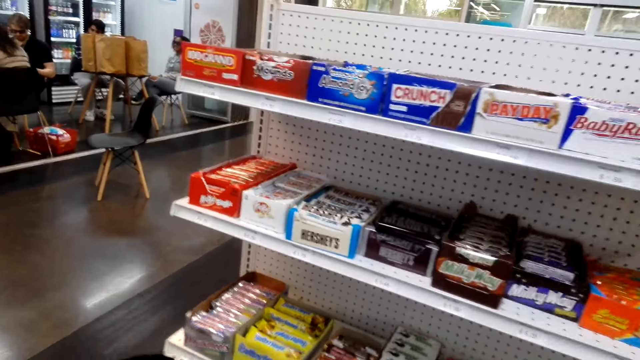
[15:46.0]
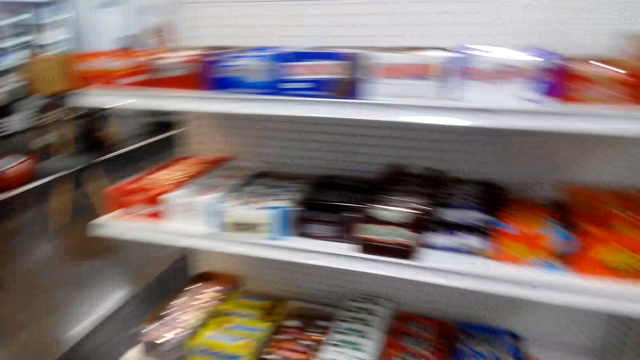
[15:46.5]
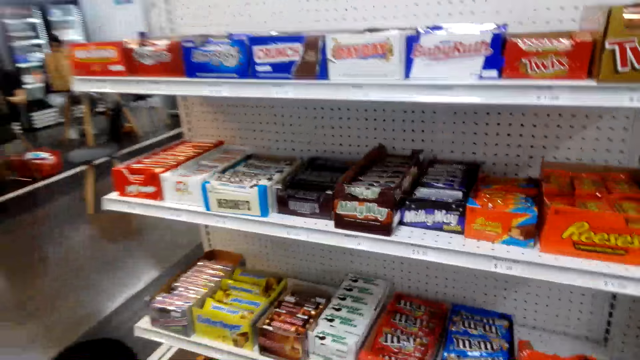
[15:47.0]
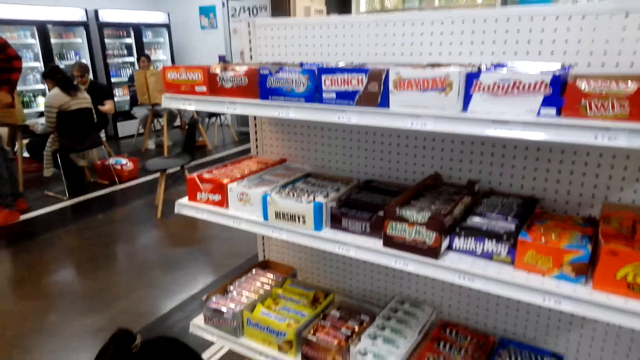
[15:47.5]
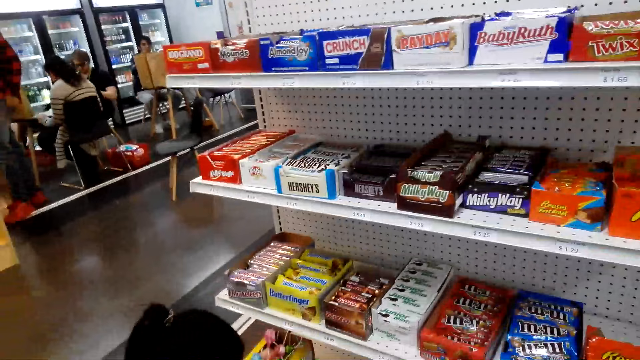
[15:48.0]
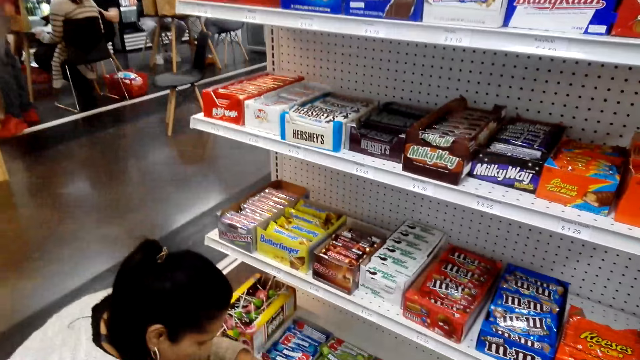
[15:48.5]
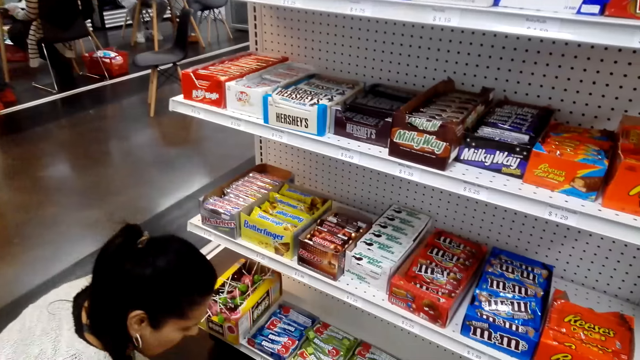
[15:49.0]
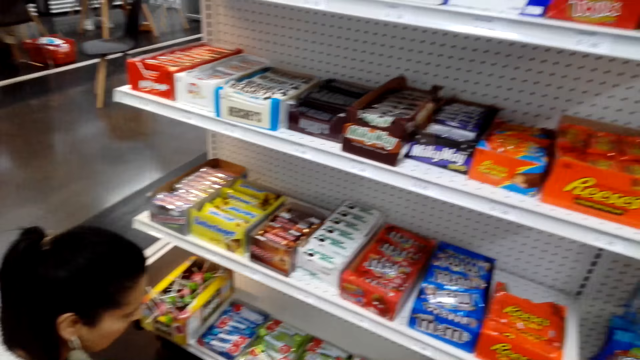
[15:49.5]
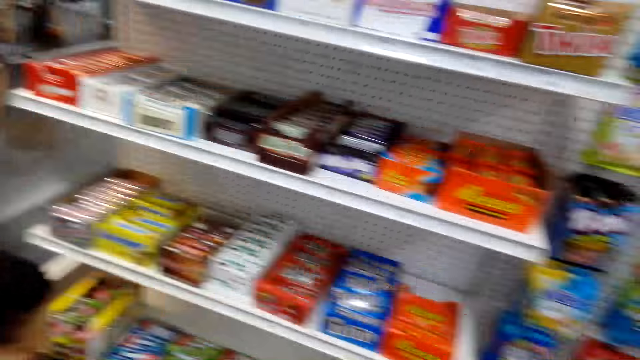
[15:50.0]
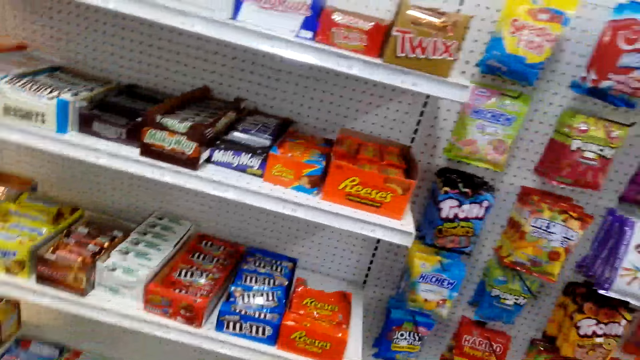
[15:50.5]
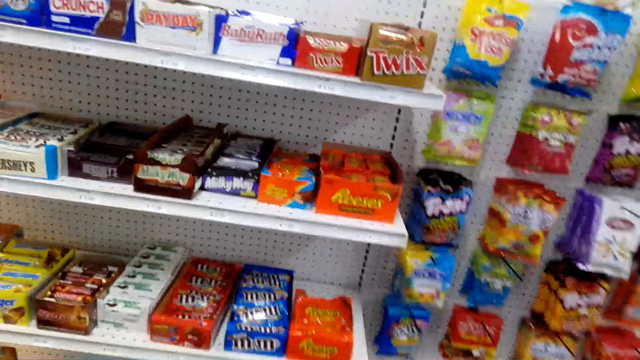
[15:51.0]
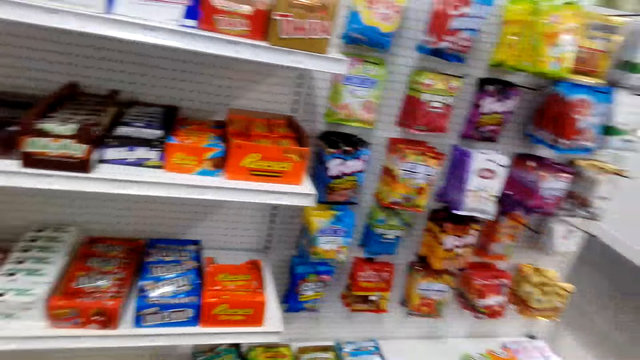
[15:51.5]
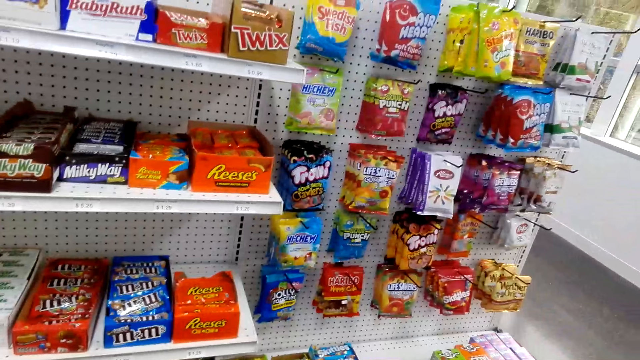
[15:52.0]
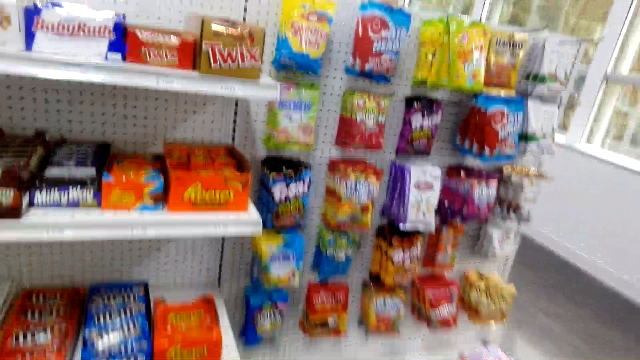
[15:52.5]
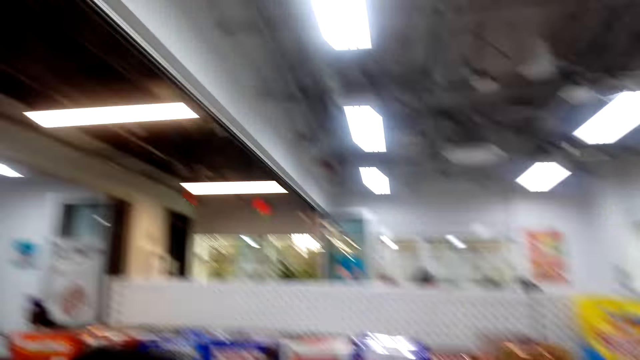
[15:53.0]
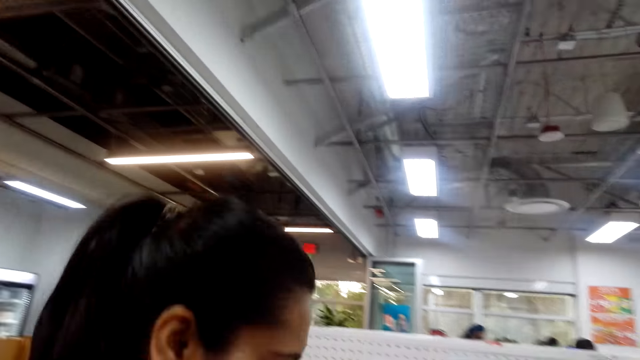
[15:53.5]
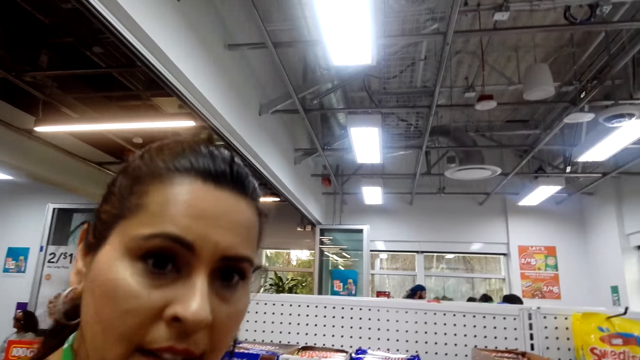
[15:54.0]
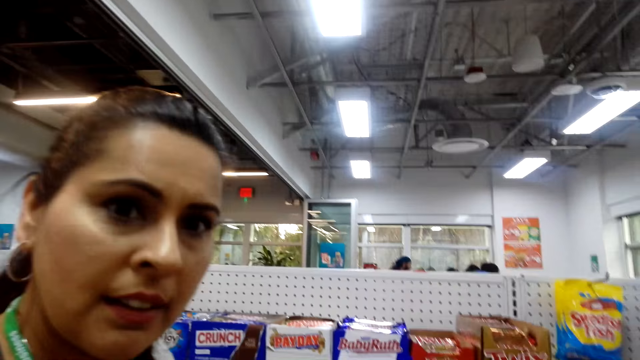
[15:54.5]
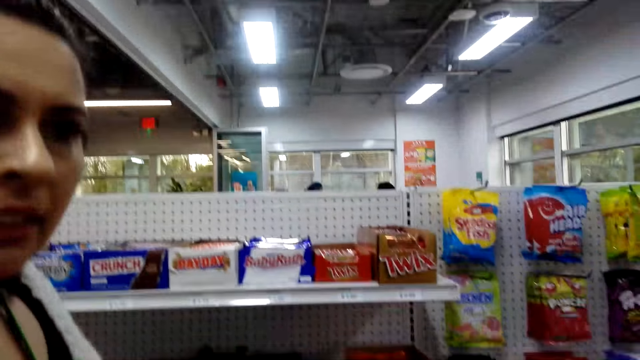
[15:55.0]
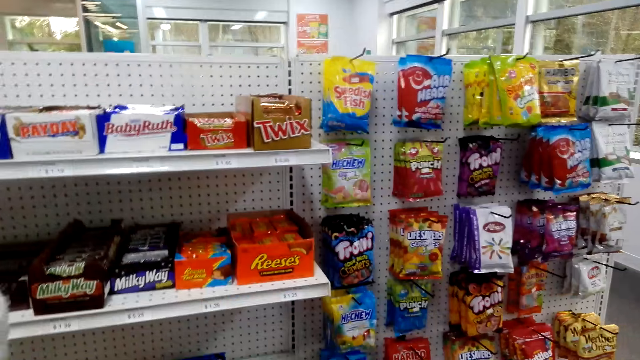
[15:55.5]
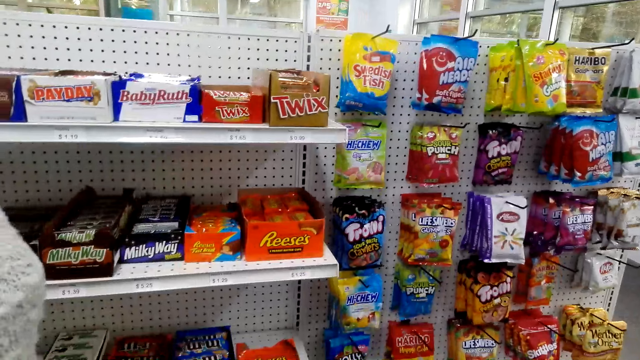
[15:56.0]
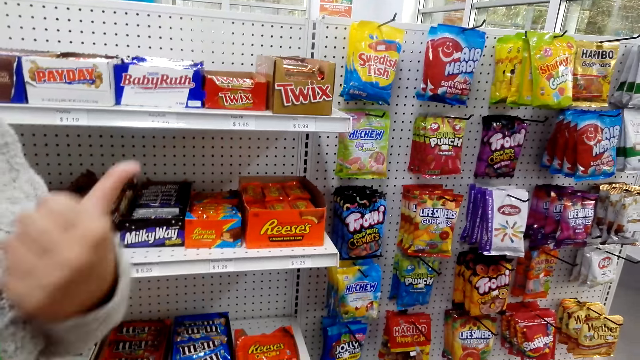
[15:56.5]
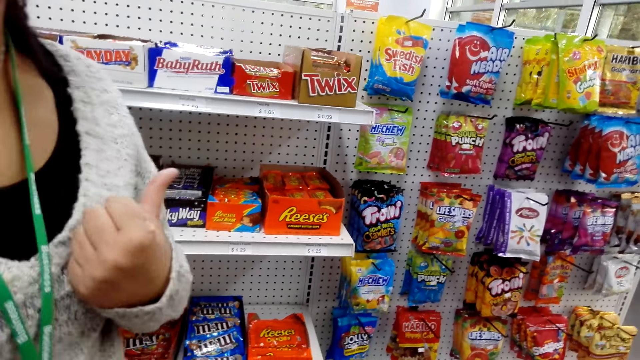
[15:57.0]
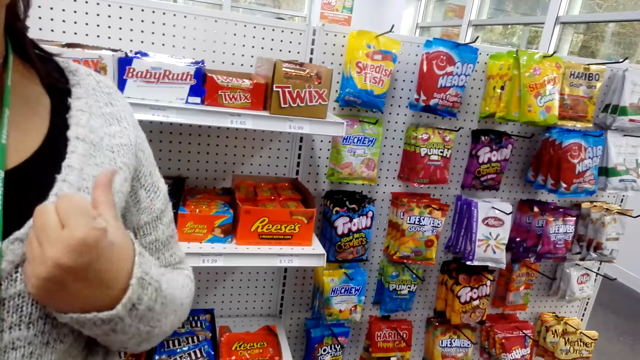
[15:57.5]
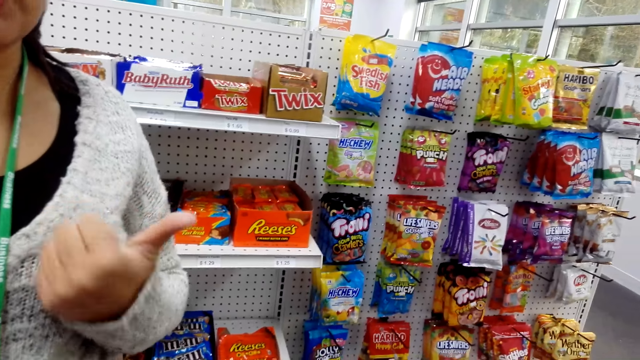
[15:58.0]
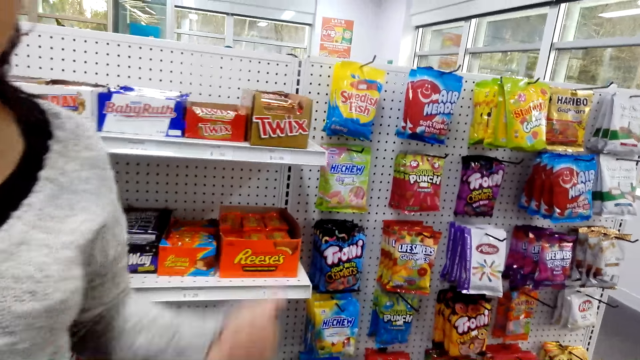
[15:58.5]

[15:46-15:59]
The camera wearer looks on. They look at a lady. They interact with the lady.

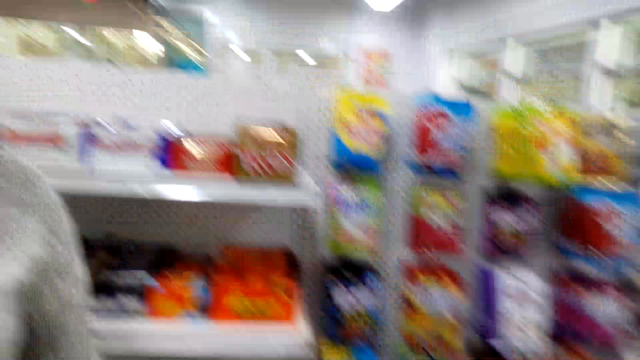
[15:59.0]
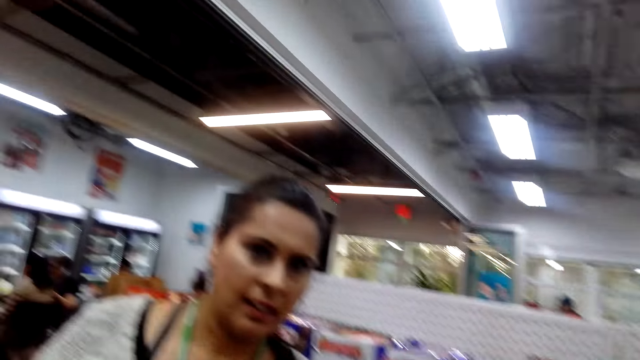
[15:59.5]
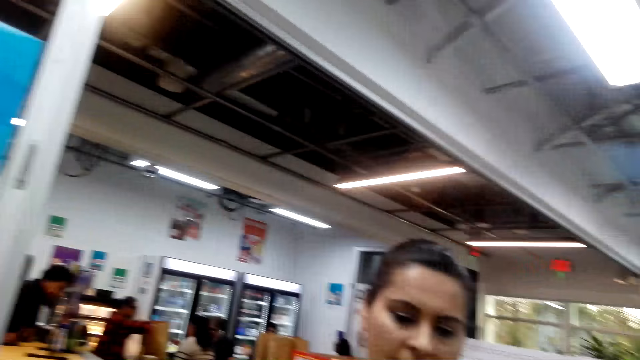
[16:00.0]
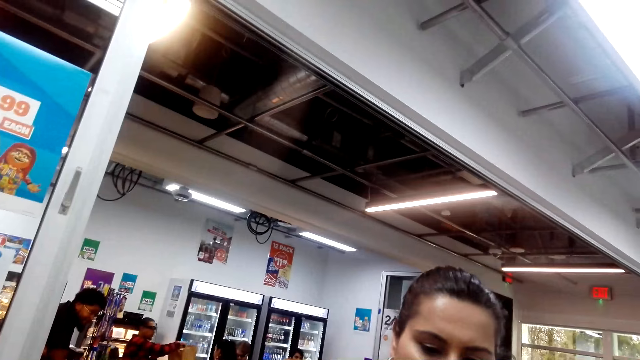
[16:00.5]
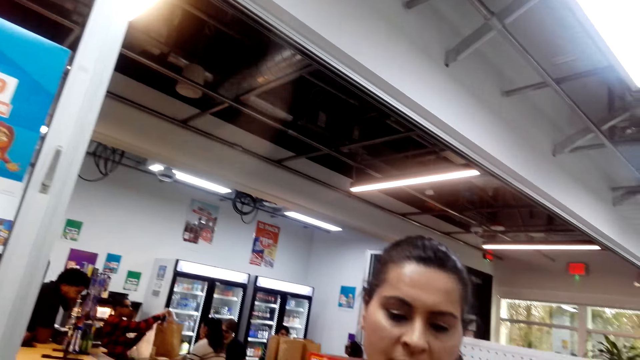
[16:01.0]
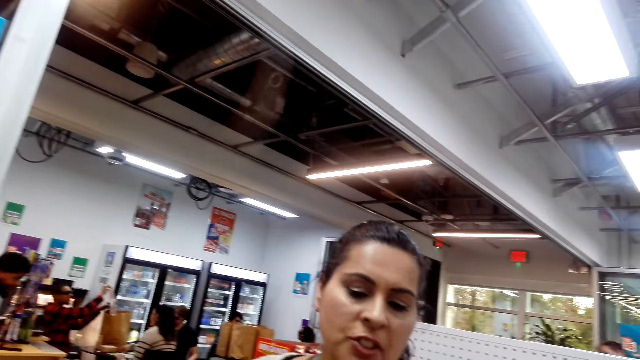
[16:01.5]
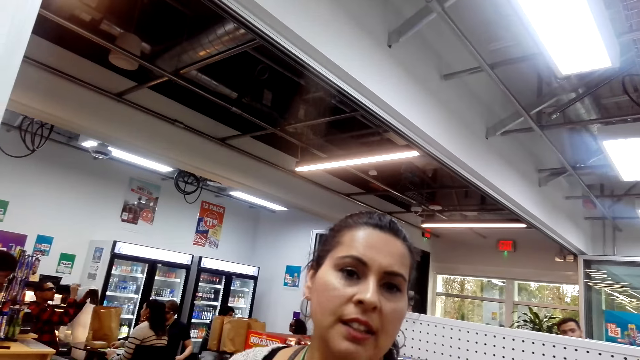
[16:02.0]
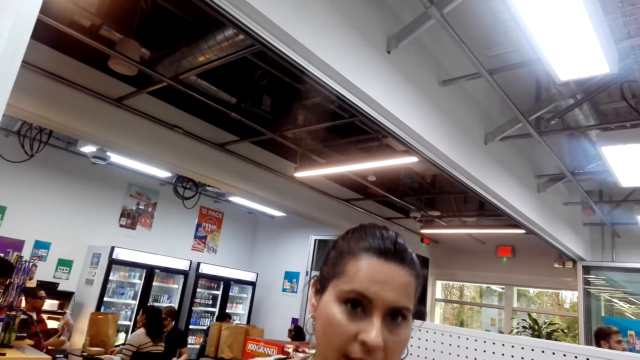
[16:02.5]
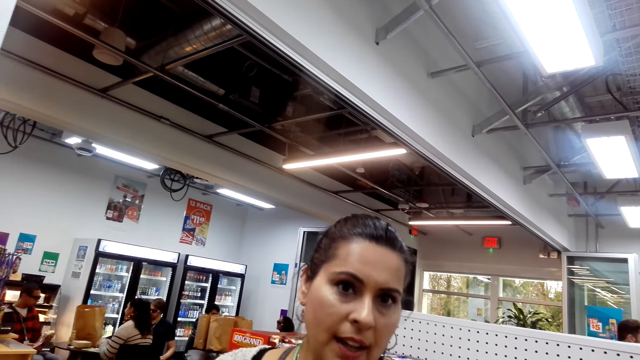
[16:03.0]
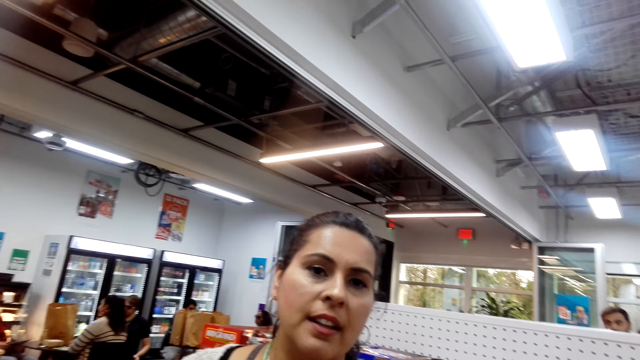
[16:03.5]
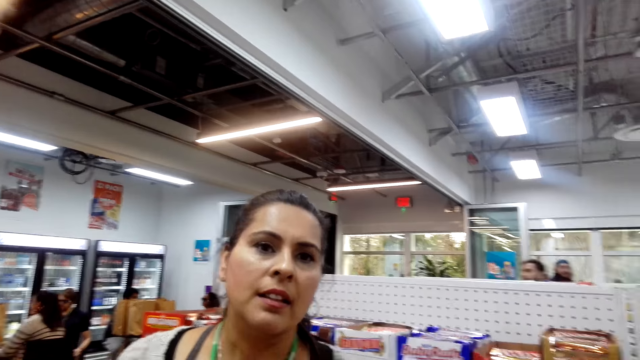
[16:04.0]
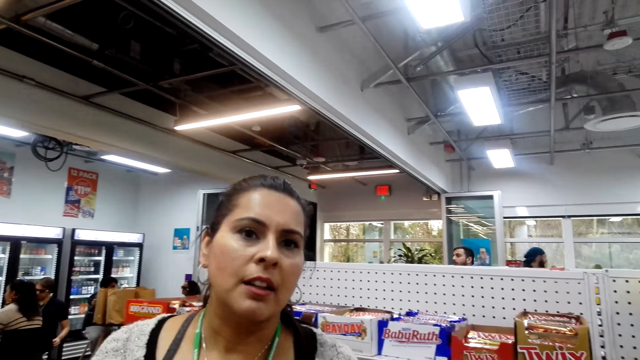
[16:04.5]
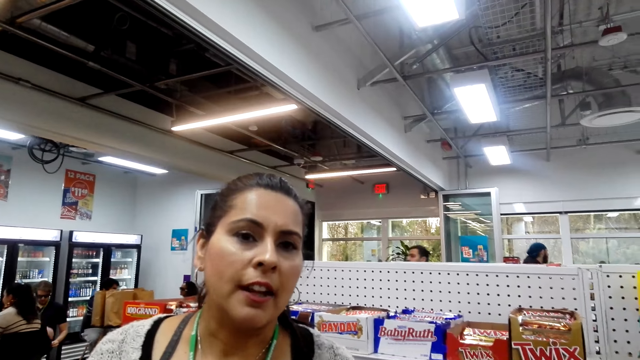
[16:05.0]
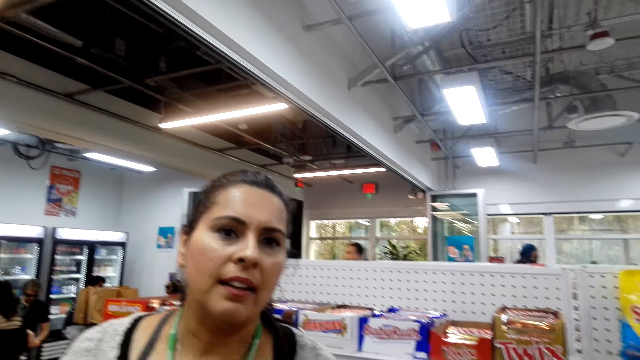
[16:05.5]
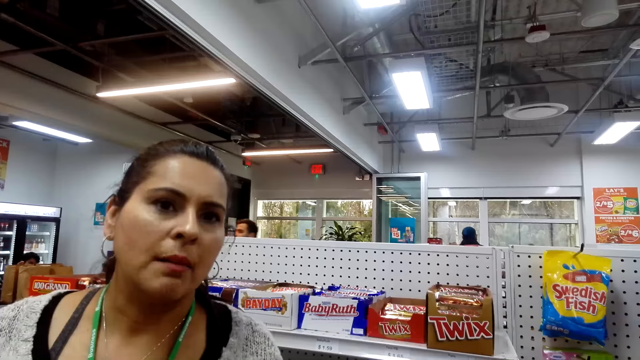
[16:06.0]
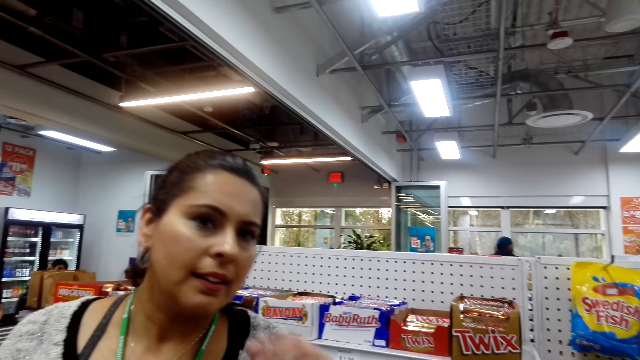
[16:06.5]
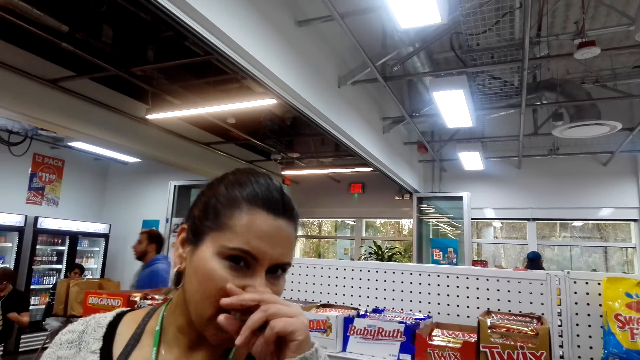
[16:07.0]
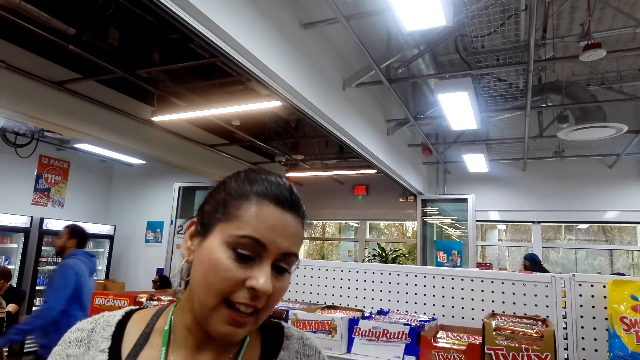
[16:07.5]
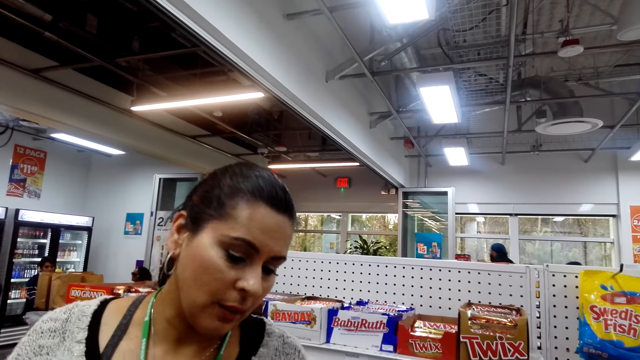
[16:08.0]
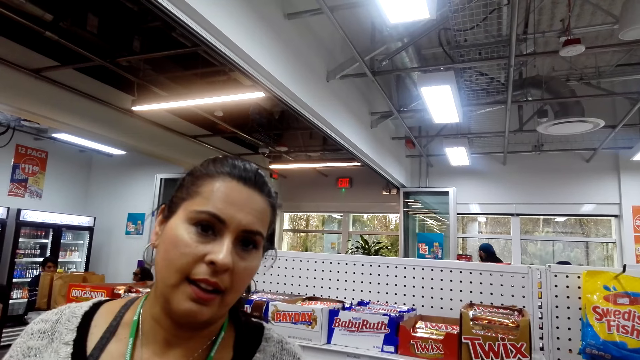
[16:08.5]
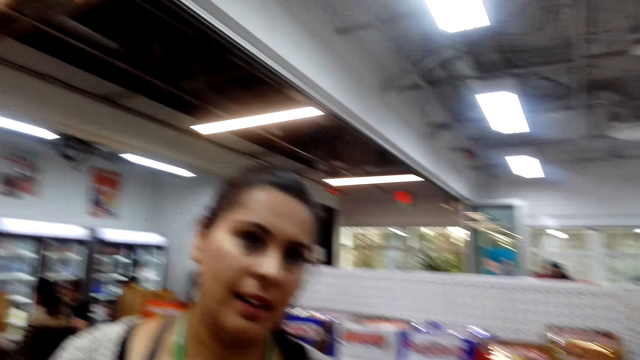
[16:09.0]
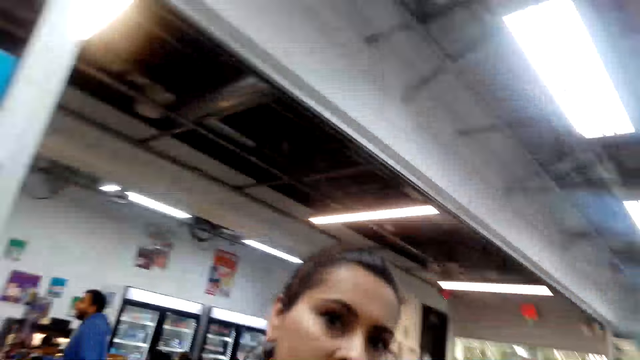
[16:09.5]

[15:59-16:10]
A person takes something from a pack. Another person talks to the camera wearer. A lady touches her nose. Another person walks around.
